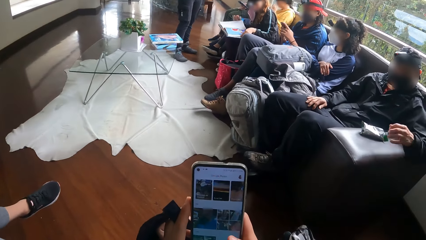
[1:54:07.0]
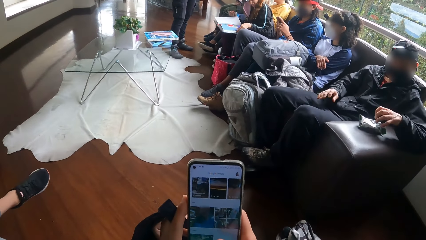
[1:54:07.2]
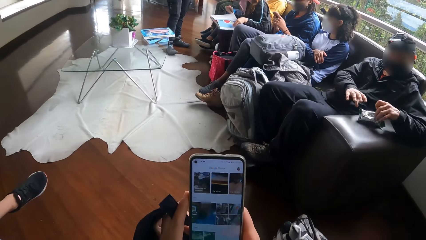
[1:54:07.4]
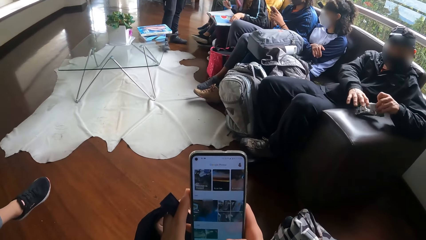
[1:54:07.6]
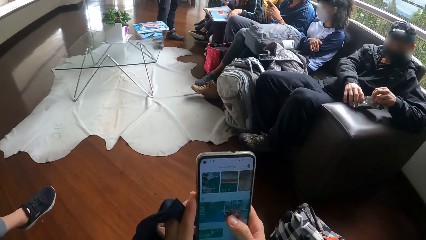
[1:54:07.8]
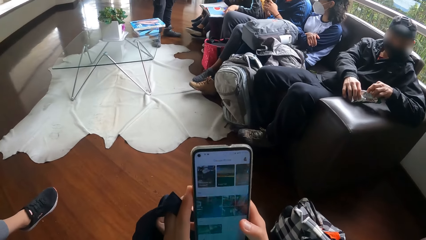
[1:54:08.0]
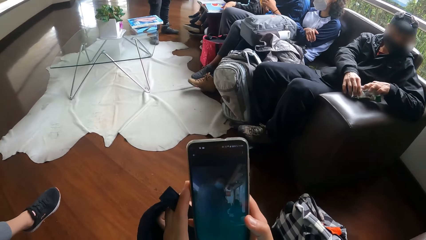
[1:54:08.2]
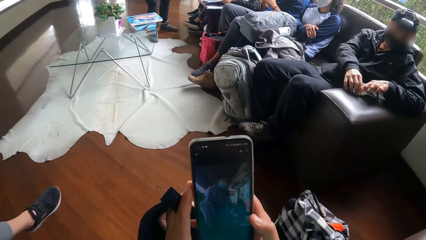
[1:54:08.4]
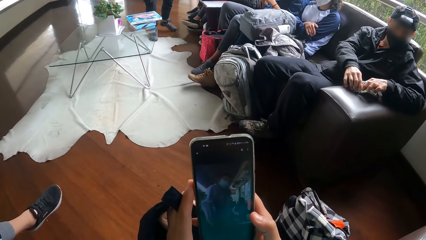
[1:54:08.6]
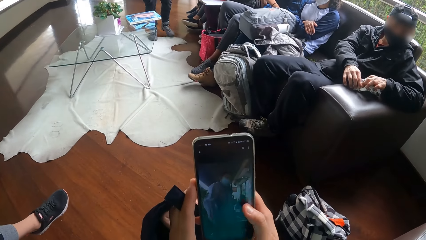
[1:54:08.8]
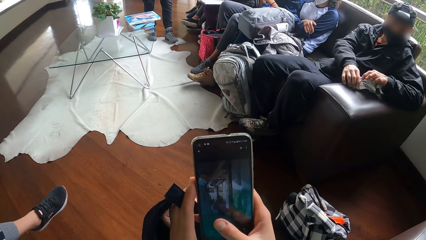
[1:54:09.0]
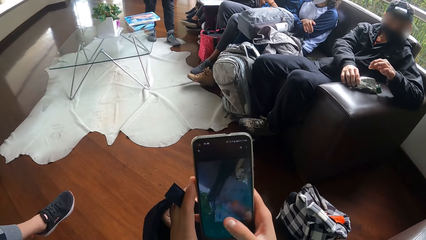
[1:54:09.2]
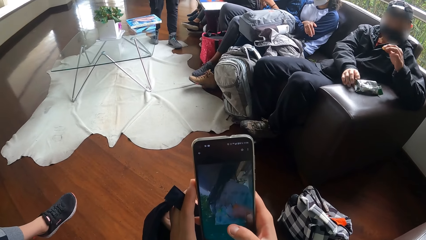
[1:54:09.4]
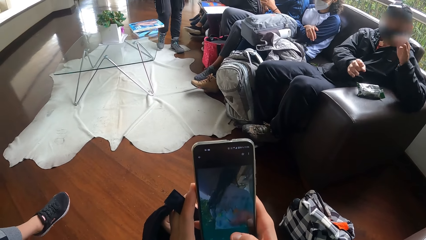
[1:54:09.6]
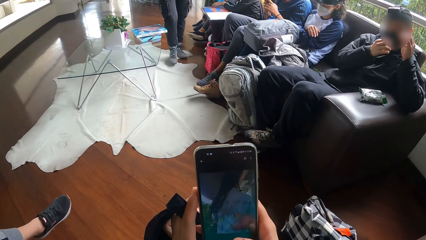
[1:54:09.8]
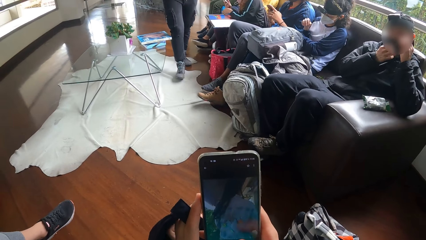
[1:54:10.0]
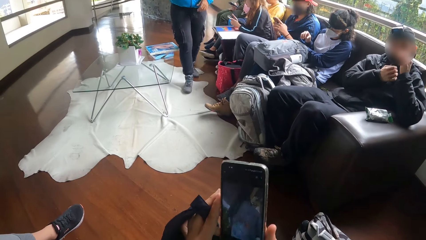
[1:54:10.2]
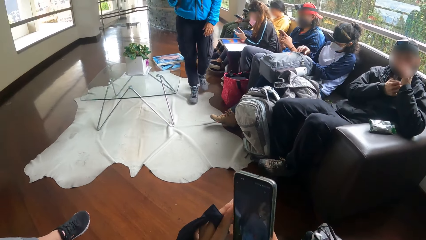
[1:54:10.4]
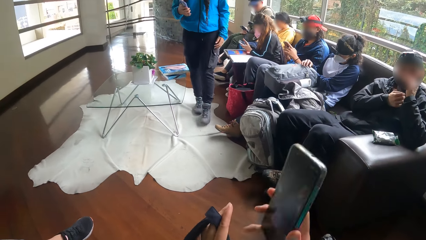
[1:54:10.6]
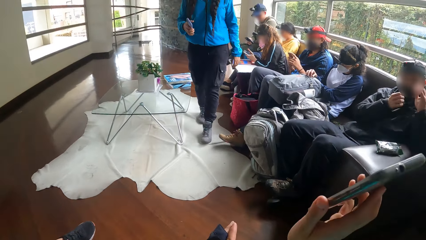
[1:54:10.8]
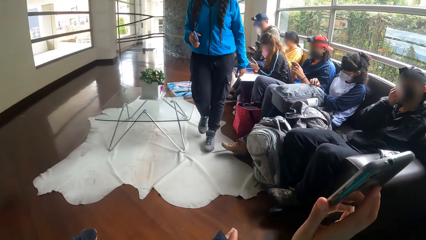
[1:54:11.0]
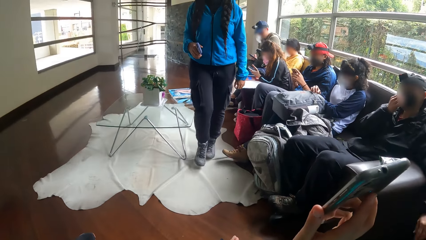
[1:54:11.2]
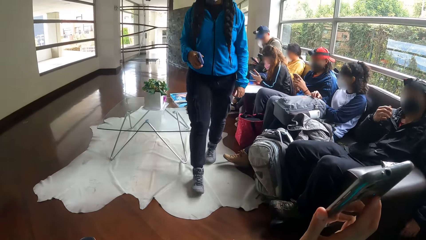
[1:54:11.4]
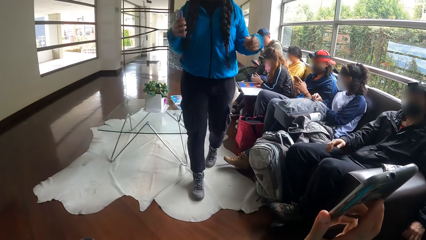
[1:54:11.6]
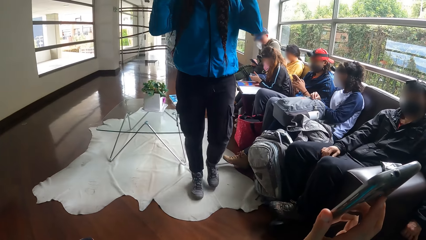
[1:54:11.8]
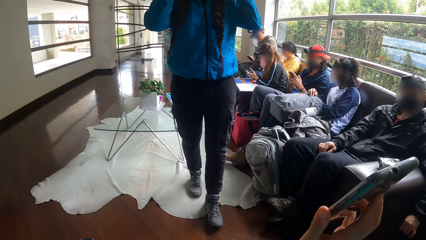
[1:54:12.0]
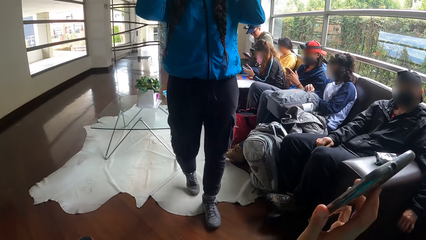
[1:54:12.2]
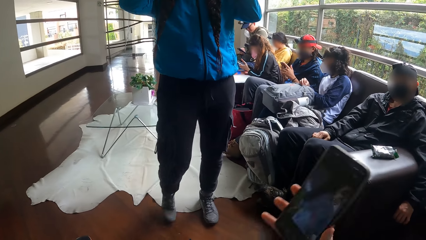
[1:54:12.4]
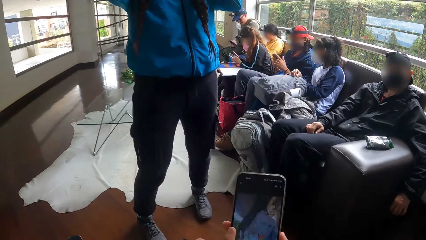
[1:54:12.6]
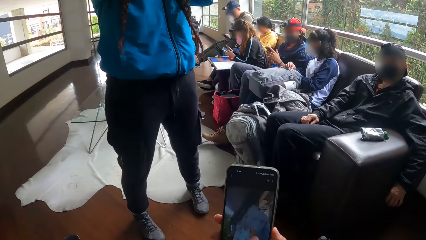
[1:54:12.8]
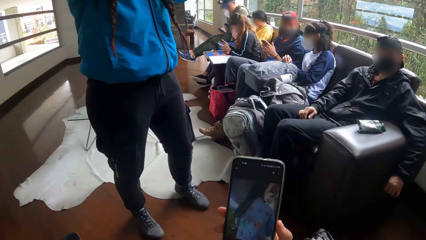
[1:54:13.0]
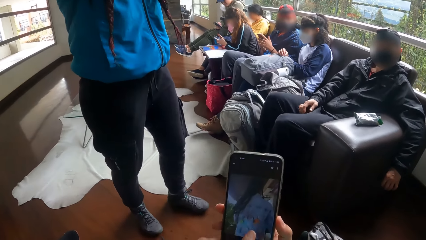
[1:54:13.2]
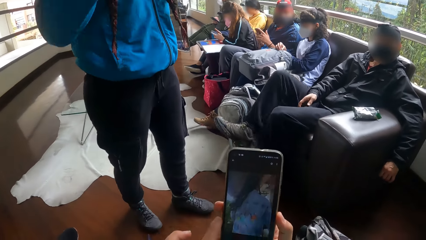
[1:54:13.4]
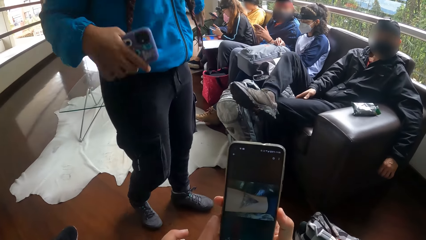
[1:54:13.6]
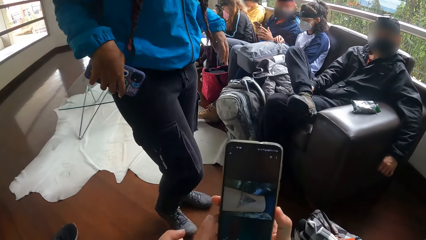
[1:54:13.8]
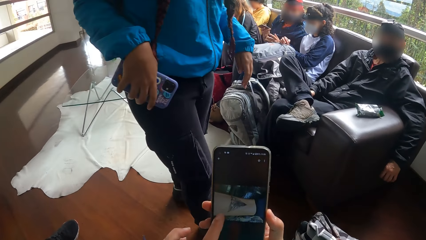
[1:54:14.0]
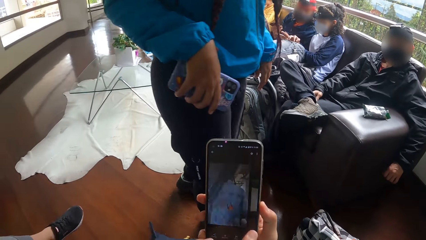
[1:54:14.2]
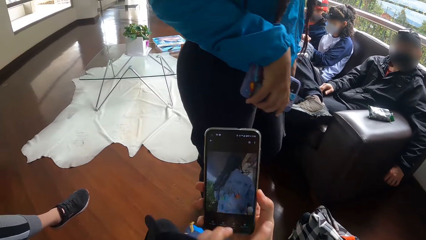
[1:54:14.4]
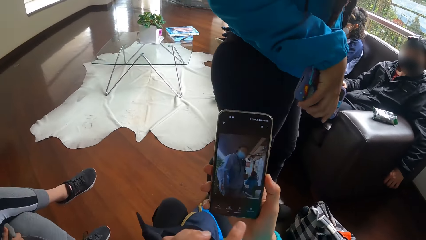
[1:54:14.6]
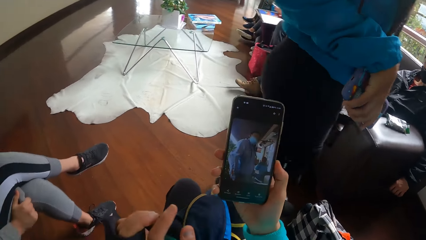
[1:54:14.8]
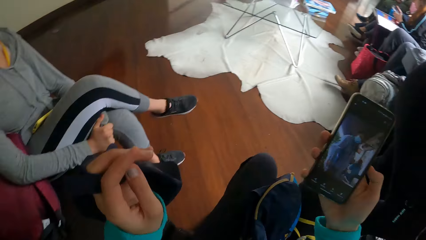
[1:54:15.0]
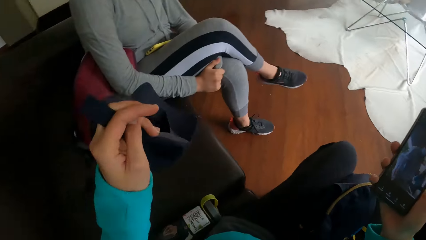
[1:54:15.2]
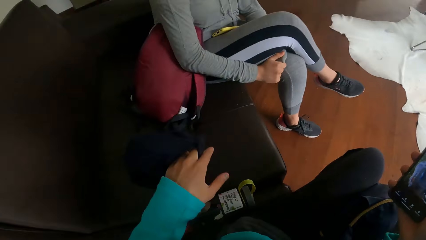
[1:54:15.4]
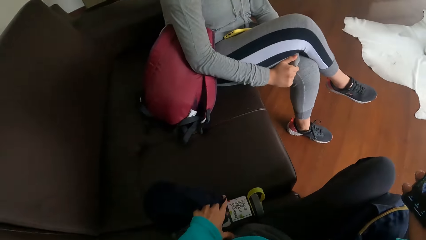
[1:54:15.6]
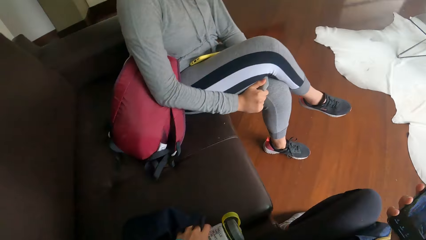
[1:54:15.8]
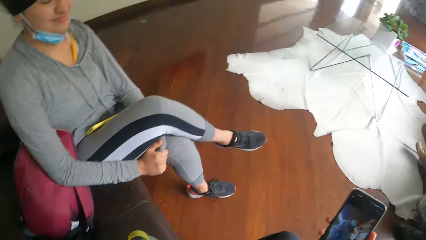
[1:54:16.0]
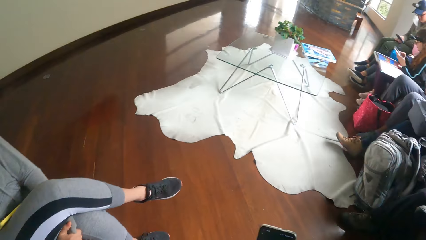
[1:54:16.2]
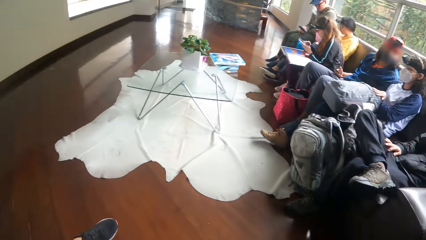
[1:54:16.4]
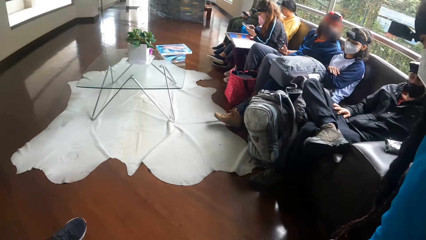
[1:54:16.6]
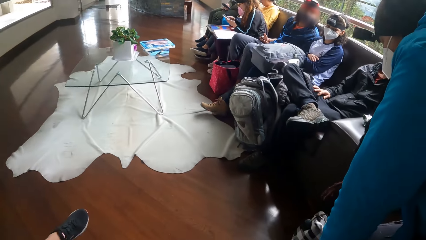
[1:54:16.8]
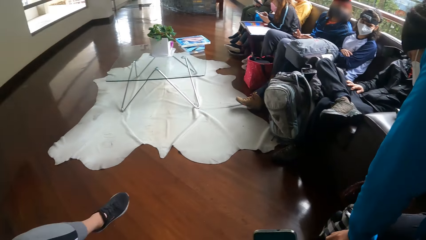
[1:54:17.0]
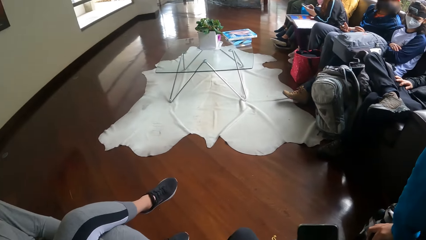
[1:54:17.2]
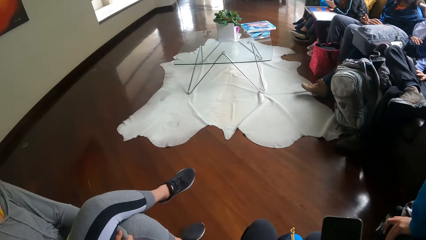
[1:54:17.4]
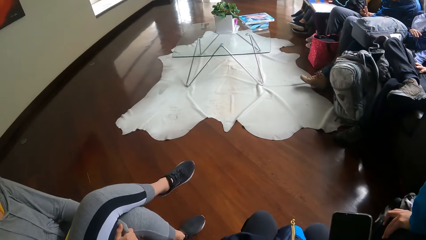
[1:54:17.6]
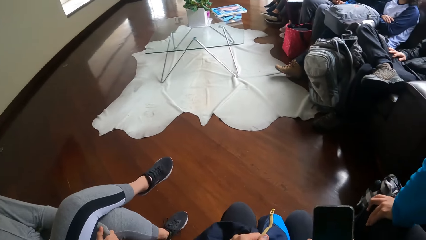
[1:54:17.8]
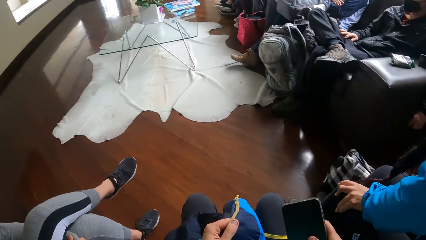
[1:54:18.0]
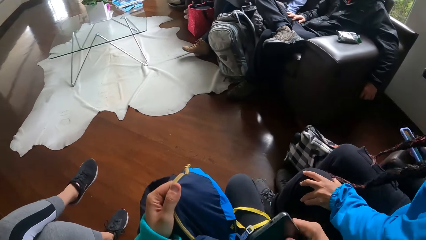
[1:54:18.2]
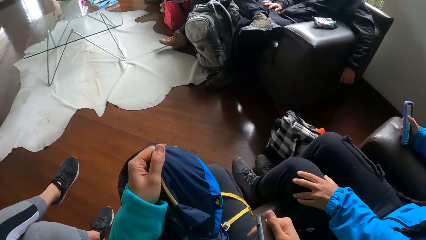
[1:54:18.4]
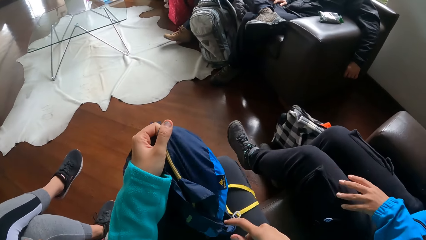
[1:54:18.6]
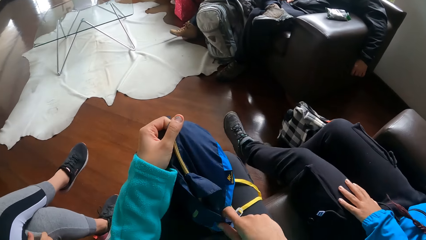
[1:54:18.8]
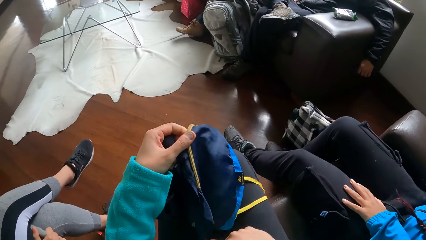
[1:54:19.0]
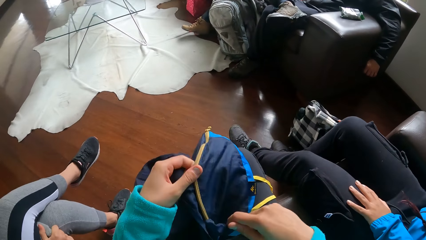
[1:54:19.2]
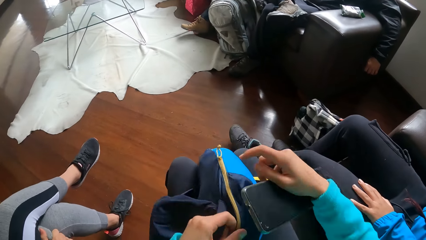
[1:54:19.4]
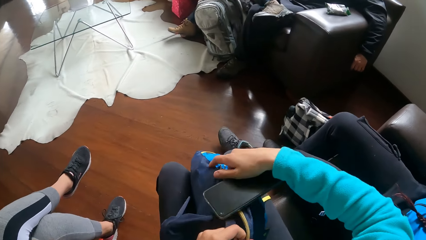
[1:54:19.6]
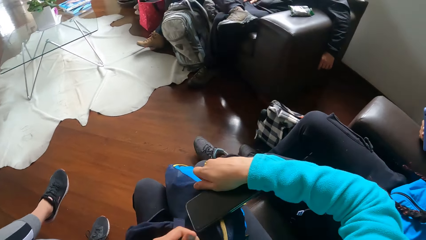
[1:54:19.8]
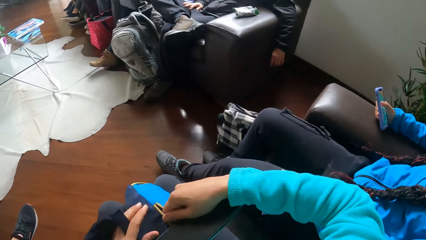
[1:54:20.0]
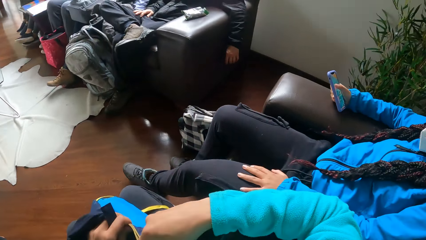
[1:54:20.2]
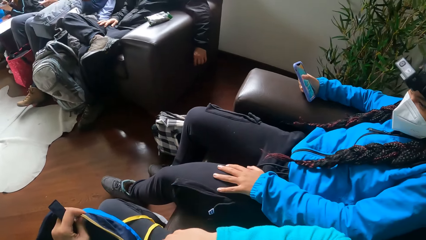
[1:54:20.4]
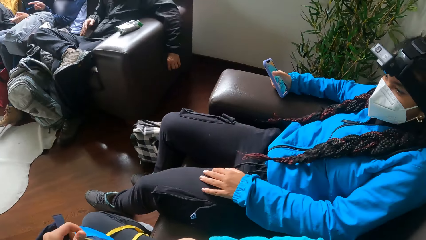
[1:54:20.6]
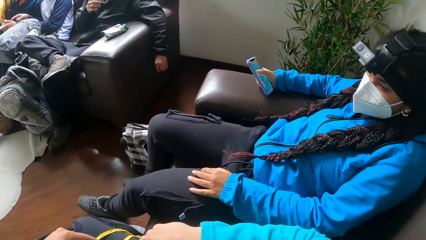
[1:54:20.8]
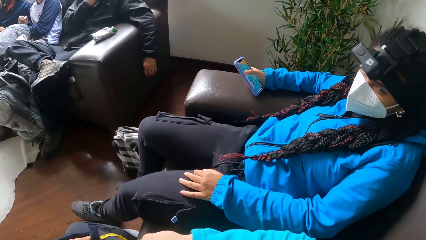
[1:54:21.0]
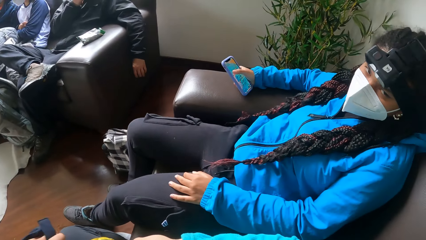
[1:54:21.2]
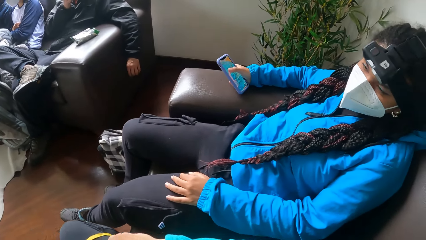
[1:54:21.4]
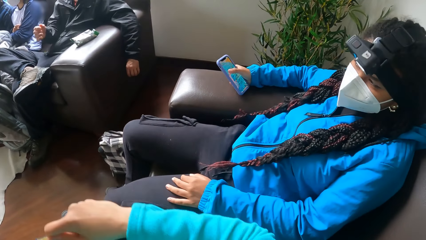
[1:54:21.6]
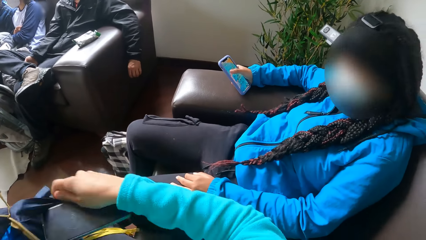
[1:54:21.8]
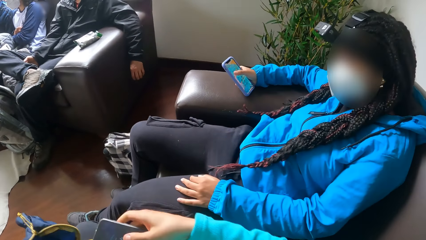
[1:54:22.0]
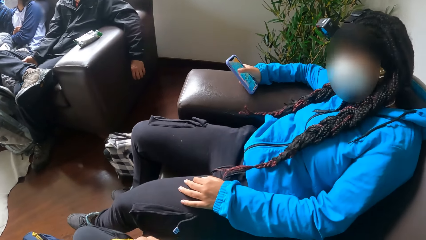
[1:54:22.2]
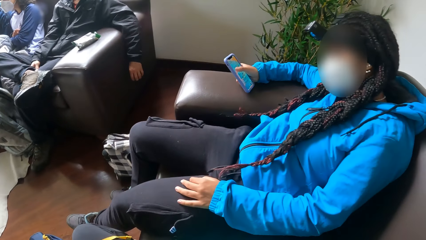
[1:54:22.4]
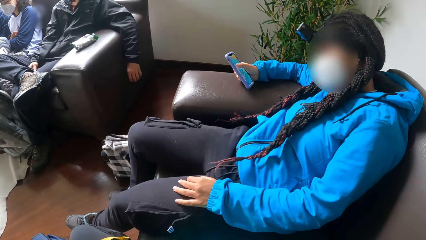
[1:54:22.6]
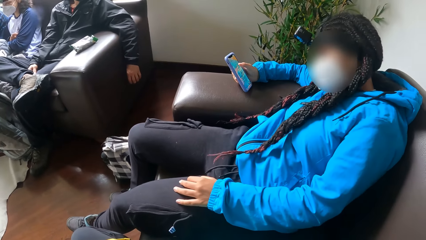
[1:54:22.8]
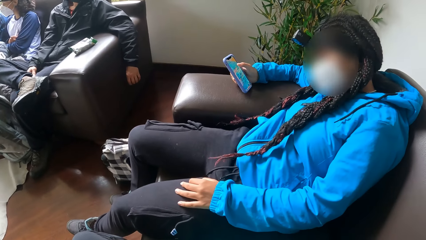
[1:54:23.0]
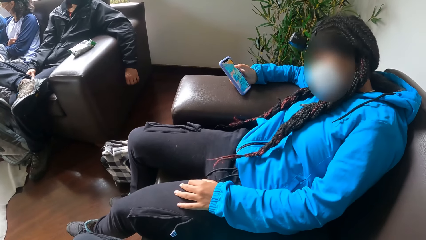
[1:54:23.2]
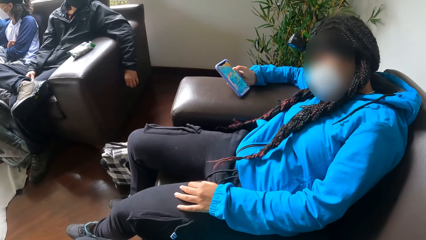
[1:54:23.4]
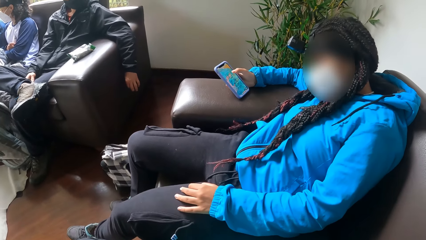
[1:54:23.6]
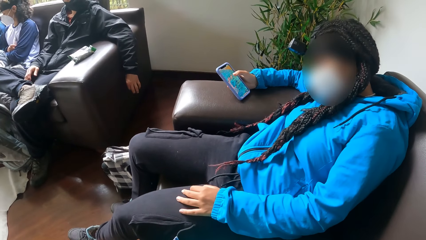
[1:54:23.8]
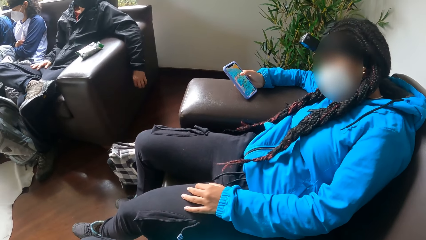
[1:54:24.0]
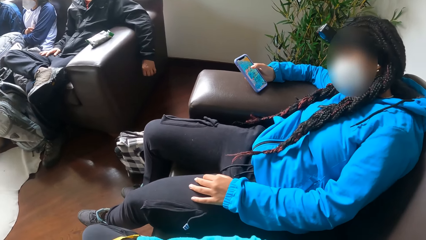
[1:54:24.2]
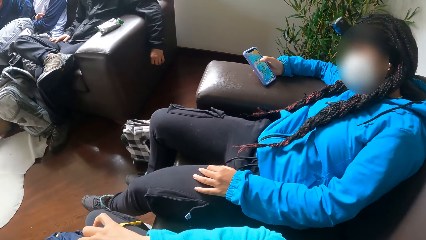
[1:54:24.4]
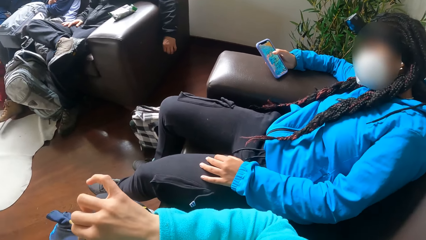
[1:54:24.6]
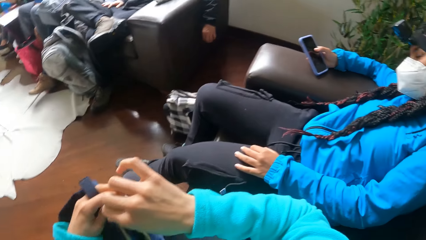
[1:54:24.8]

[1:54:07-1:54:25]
The camera wearer uses the phone. A man picks a snack from the pack on the chair arm with his right hand. He moves his hands. A woman walks towards the camera wearer. The camera wearer uses the phone. The man adjusts the face mask on his face with his right hand. The camera wearer interacts with the woman. She shows the phone to the woman with her right hand. The man puts the snack in his right hand in his mouth. Another woman operates a phone in her hands. The camera wearer lifts the phone. A woman interacts with another woman. The woman who walked towards the camera wearer adjusts the hood on her jacket with both hands. The camera wearer operates the phone. The woman walks. The camera wearer picks up a bag on the chair with her left hand. She puts a cloth down. The woman sits beside the camera wearer on the chair. The camera wearer opens the bag in her left hand with her right hand. She interacts with the woman. The woman interacts with the camera wearer. The camera wearer looks around. The woman operates the phone in her right hand.
